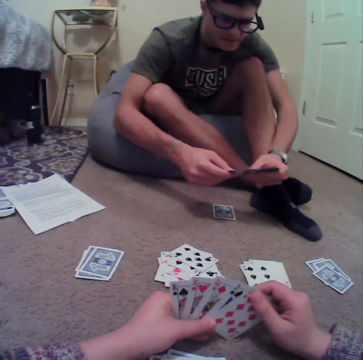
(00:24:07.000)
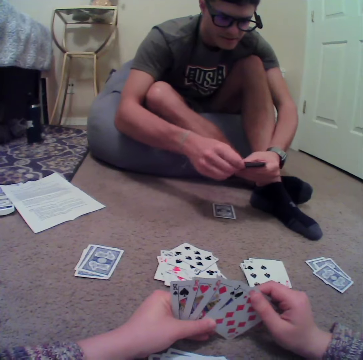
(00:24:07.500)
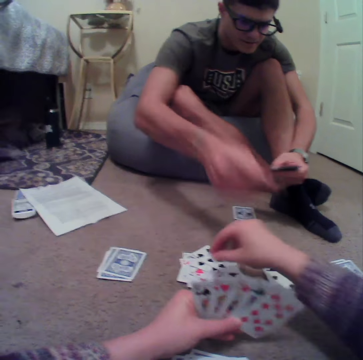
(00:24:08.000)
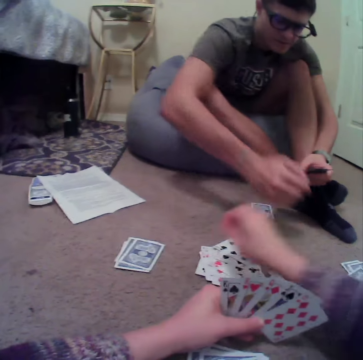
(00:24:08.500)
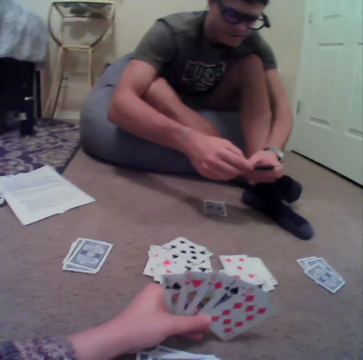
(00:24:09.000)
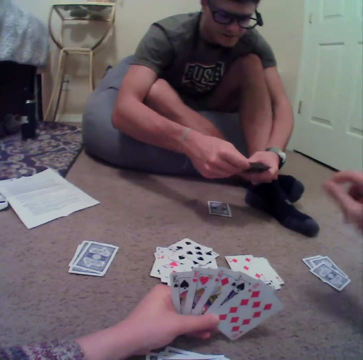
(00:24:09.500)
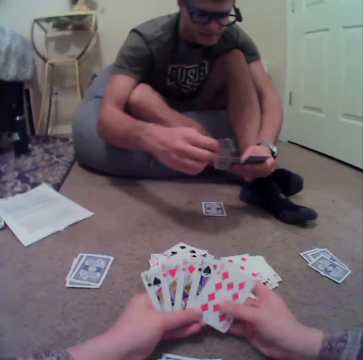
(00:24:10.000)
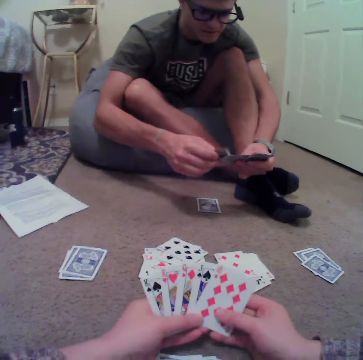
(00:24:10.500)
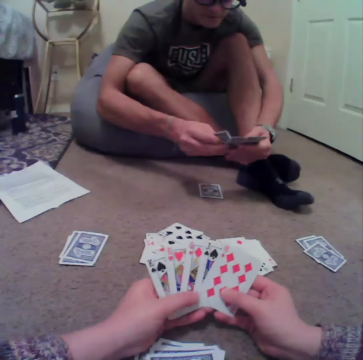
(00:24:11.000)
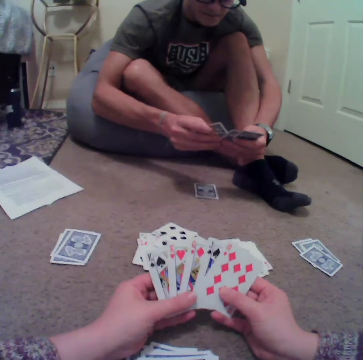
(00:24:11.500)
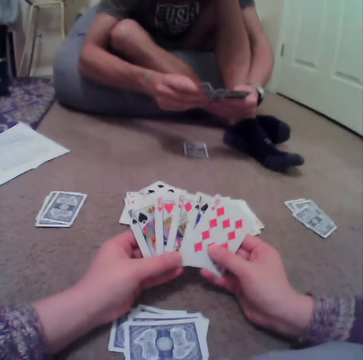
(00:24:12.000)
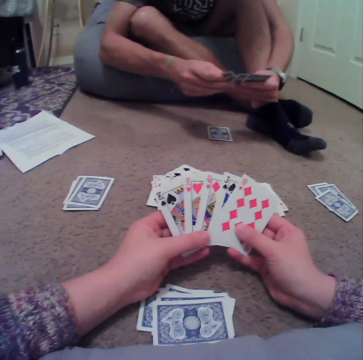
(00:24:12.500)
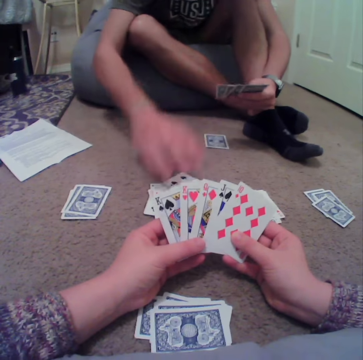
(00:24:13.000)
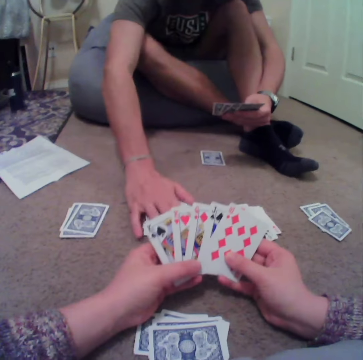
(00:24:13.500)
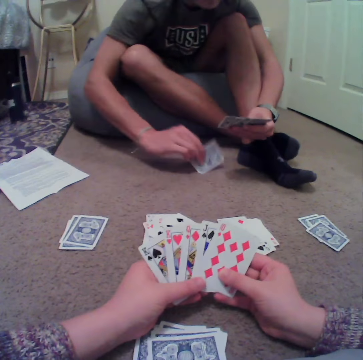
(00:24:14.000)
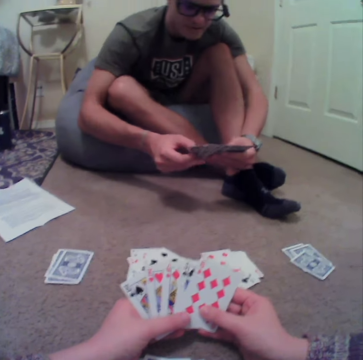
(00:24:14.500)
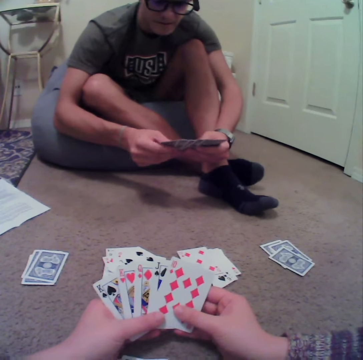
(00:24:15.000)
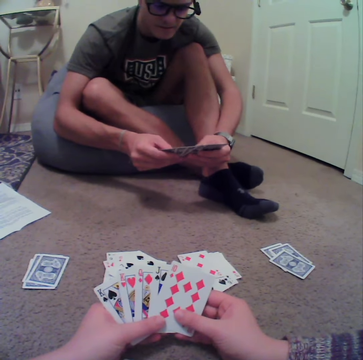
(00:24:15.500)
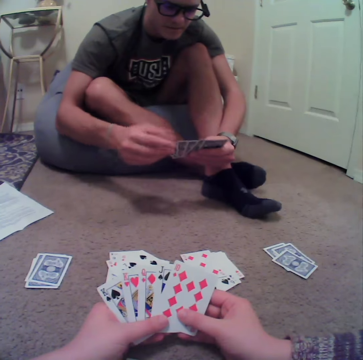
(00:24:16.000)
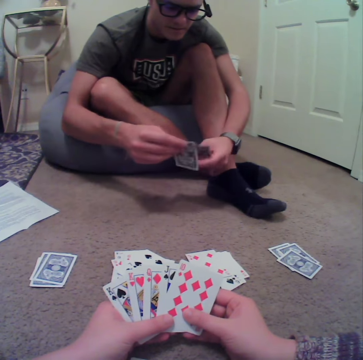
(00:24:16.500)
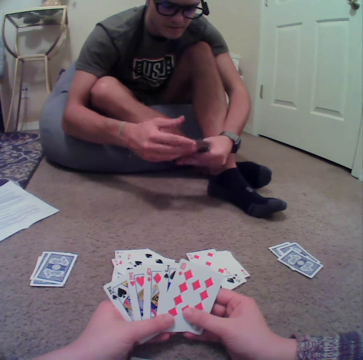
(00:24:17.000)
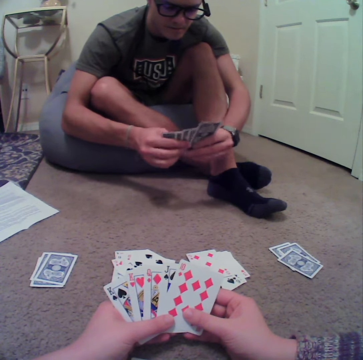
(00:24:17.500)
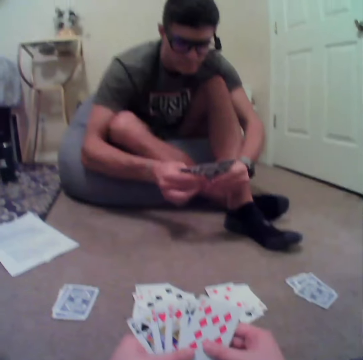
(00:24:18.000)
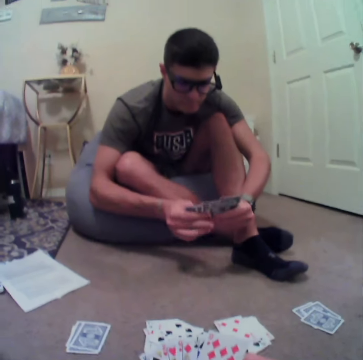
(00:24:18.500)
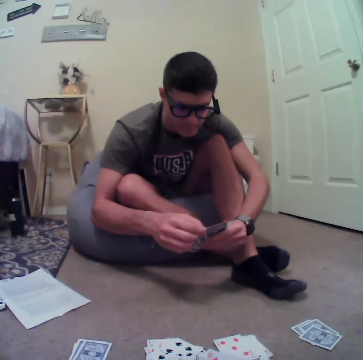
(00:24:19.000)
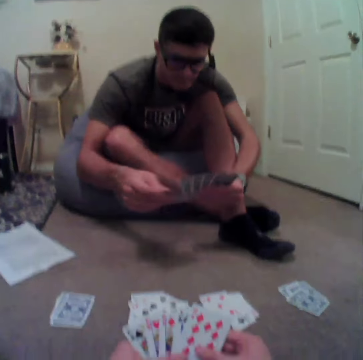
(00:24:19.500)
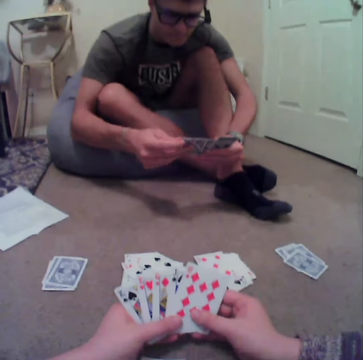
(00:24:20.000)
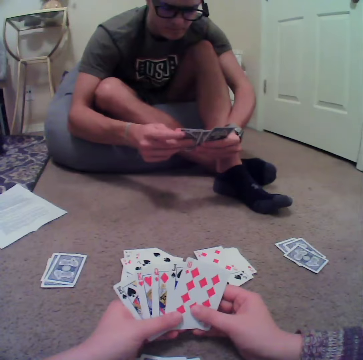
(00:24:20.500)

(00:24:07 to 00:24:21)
A man looks at the cards. The camera wearer picks up the cards. The man aligns the cards, picks up a card, and reshuffles the cards.

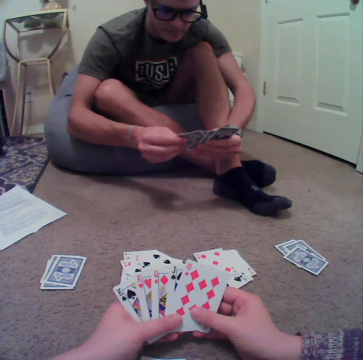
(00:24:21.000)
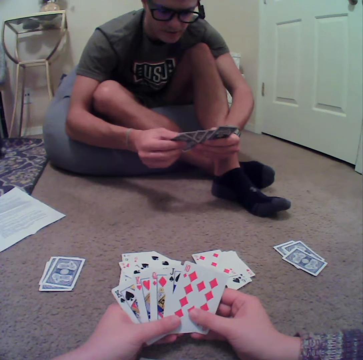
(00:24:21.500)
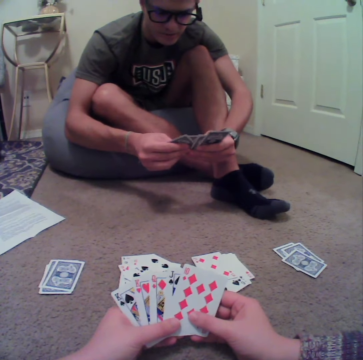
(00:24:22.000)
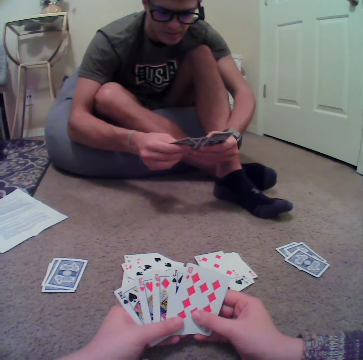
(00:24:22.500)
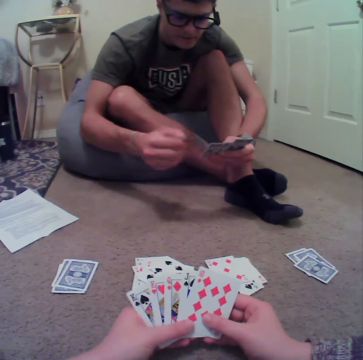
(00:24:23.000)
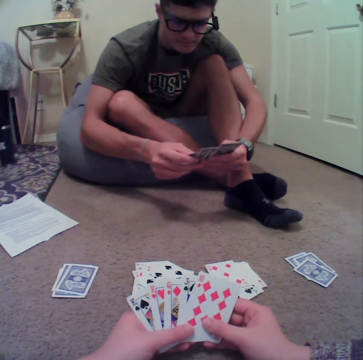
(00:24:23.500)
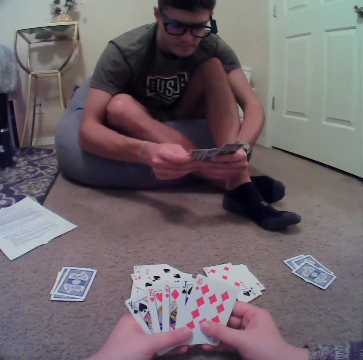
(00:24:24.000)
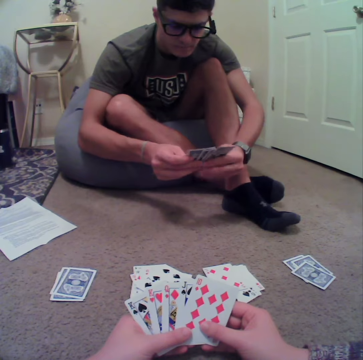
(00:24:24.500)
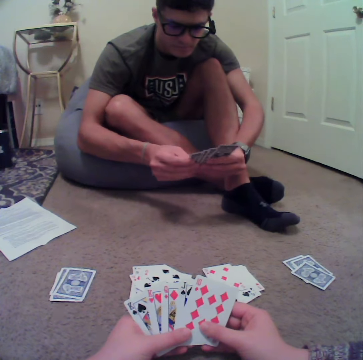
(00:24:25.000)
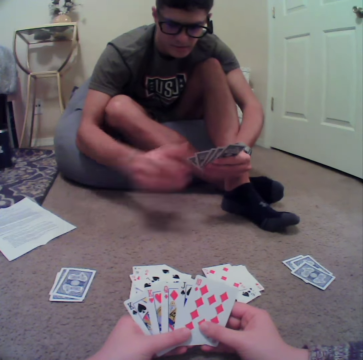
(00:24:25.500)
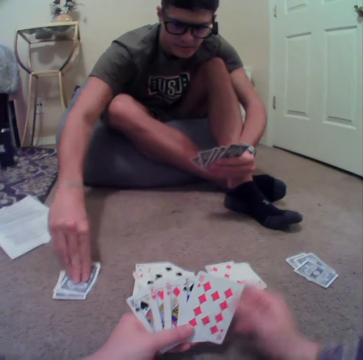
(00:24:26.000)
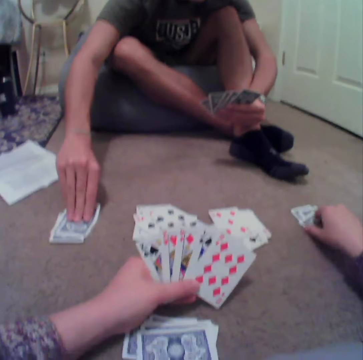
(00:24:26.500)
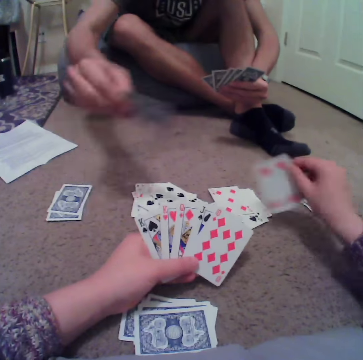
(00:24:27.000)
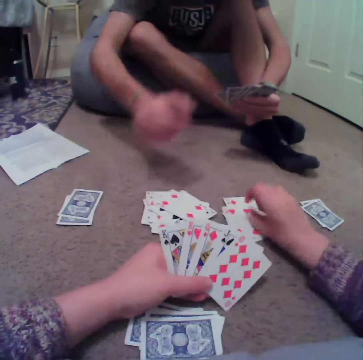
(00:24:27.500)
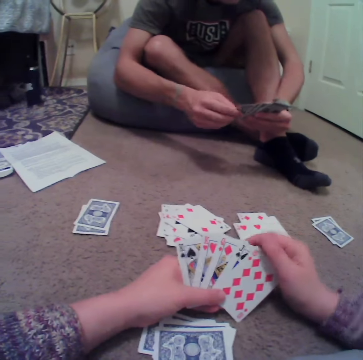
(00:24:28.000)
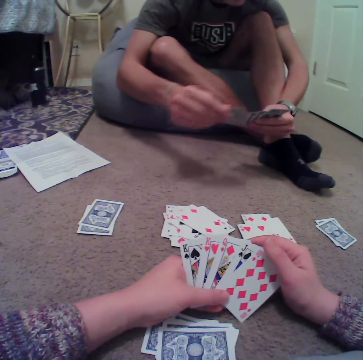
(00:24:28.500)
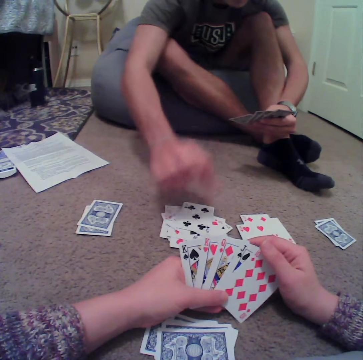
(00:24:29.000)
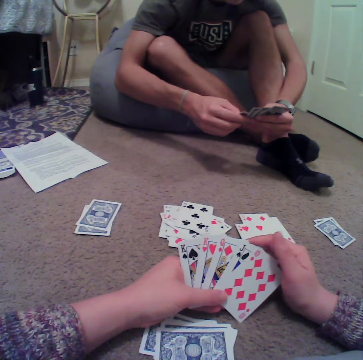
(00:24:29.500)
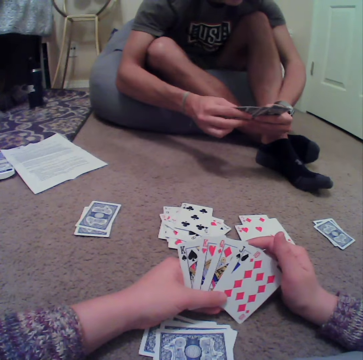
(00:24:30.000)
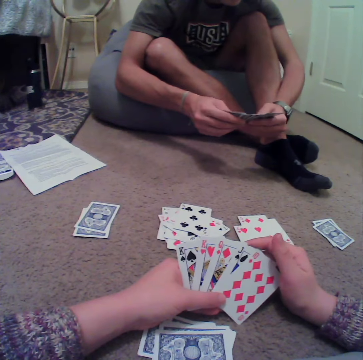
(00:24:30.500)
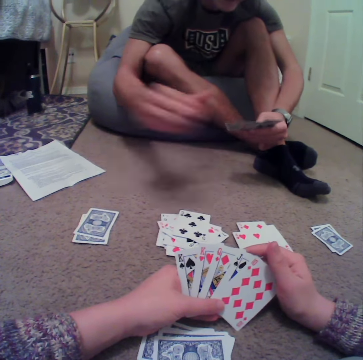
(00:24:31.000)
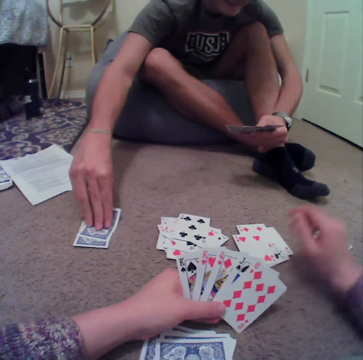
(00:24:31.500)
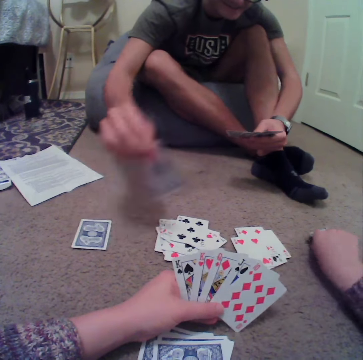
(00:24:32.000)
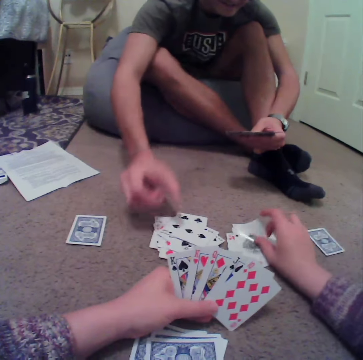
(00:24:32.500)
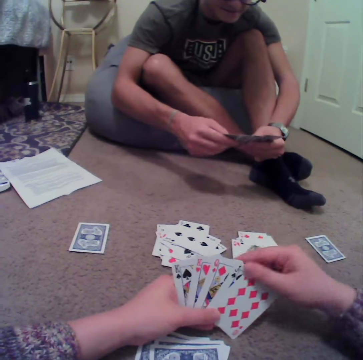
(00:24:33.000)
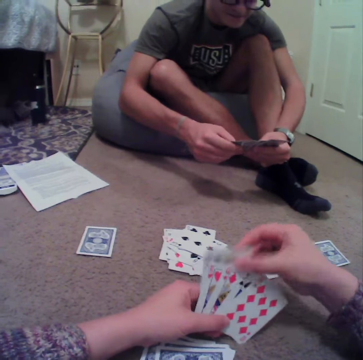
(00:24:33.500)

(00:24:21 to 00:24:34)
A man picks the cards from the floor and drops the cards on the floor. The camera wearer looks at the cards. The man picks up a card.

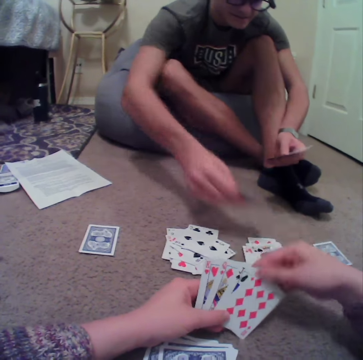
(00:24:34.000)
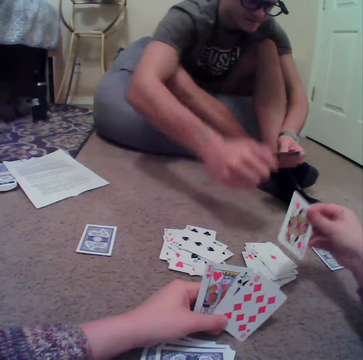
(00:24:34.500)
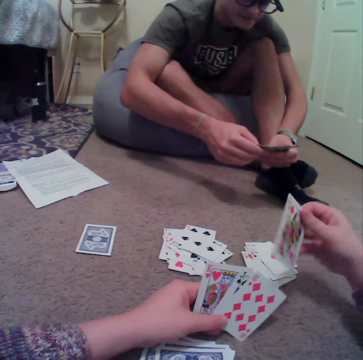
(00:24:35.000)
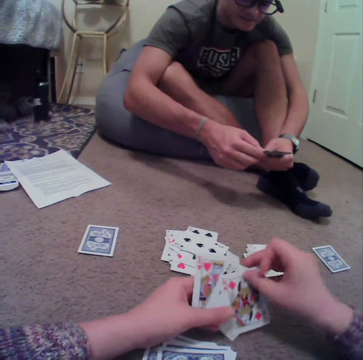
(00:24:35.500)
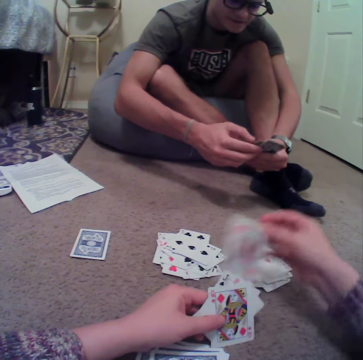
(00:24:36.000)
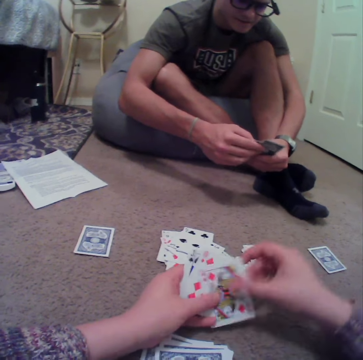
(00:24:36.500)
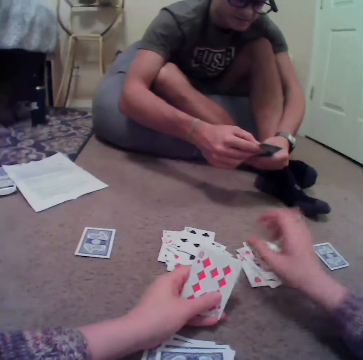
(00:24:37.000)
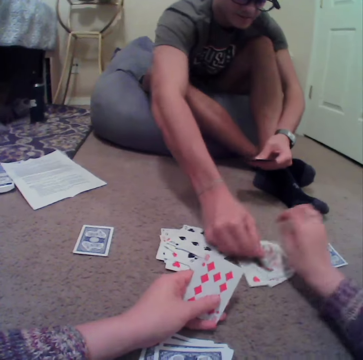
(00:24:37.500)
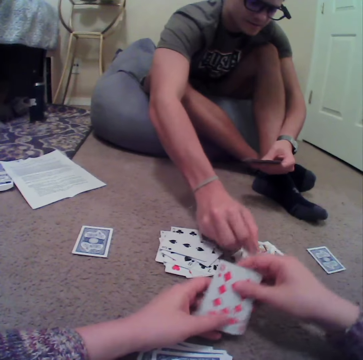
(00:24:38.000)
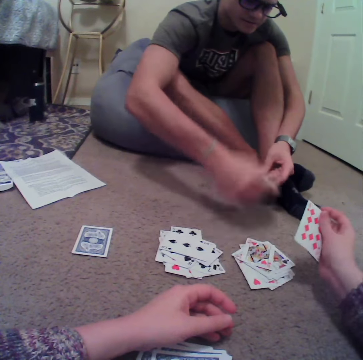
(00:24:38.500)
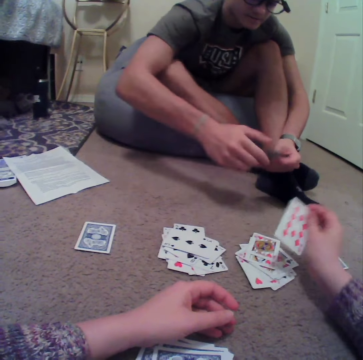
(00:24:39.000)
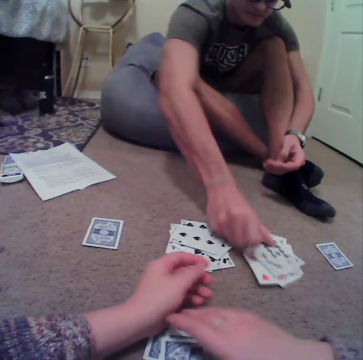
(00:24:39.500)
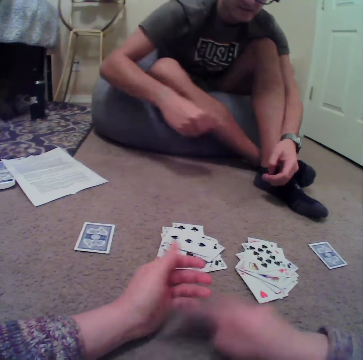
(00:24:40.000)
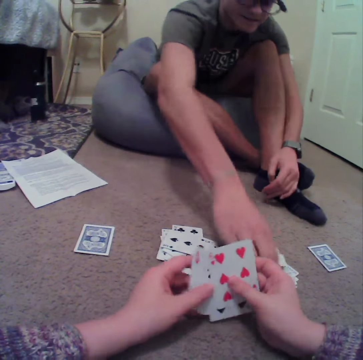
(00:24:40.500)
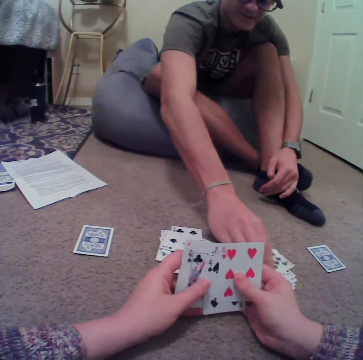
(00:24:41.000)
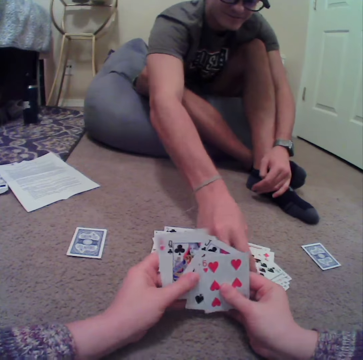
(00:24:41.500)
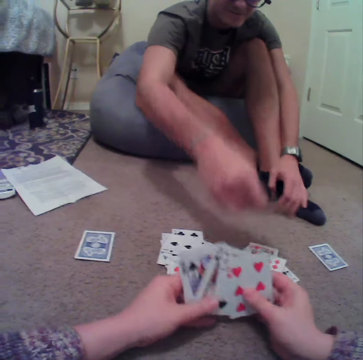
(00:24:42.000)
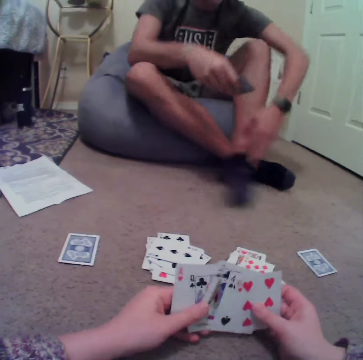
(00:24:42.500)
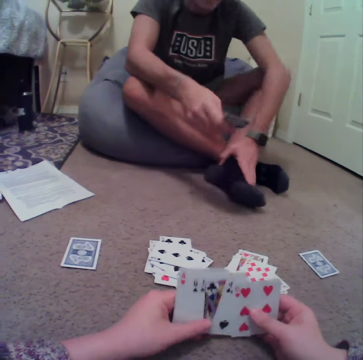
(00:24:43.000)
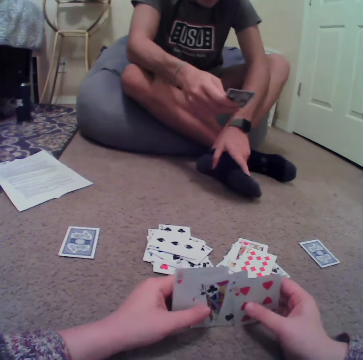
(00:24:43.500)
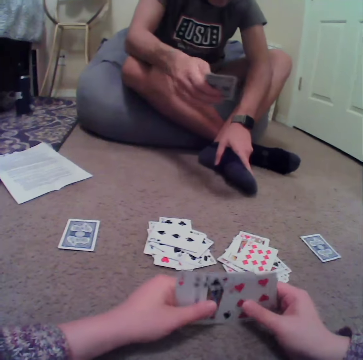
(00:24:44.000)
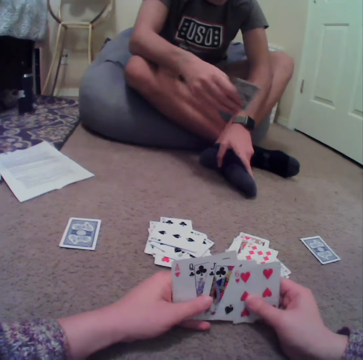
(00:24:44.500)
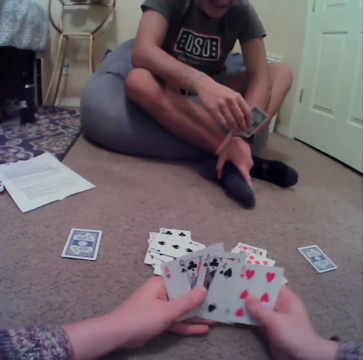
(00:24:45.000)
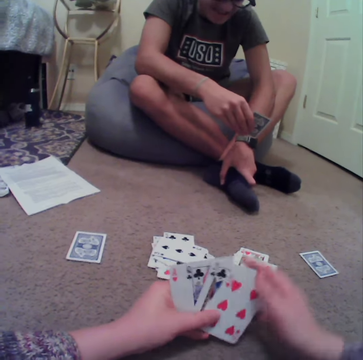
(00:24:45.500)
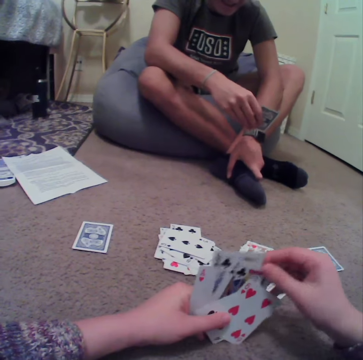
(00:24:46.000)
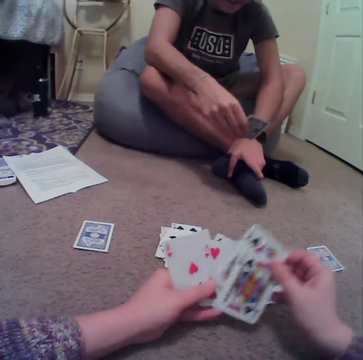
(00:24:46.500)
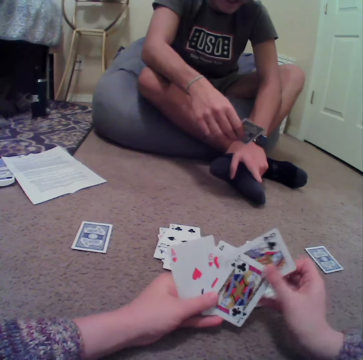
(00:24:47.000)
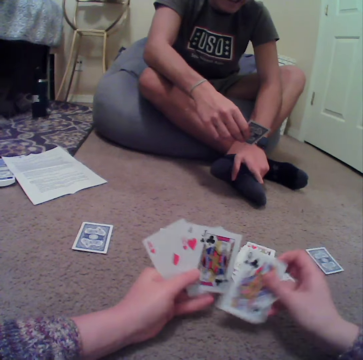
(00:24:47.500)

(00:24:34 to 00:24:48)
The camera wearer drops the cards on the floor. A man drops the cards on the floor and picks the cards from the floor. The camera wearer reshuffles the cards. They align the cards at hand.
